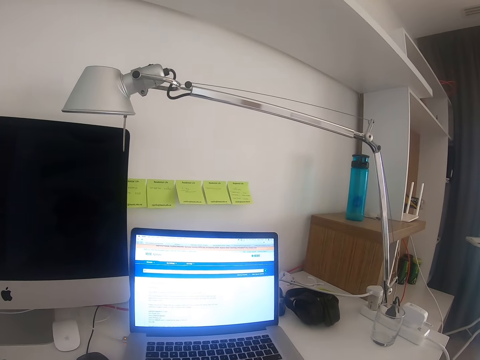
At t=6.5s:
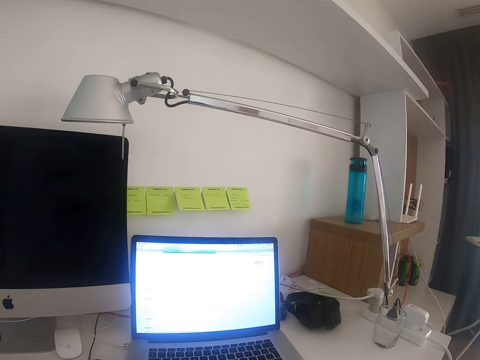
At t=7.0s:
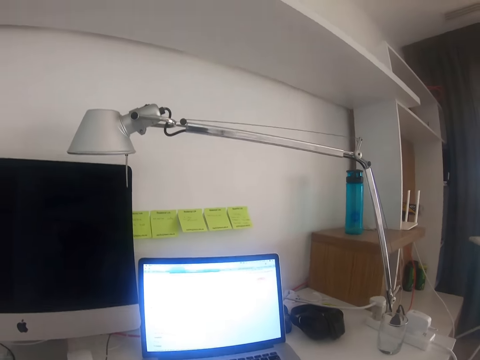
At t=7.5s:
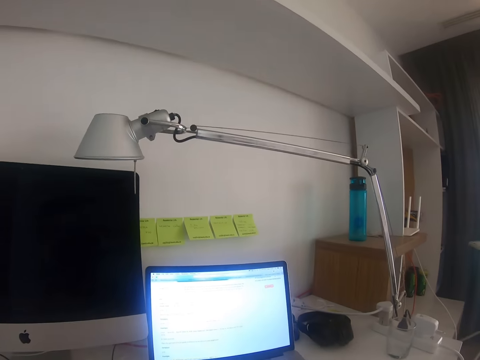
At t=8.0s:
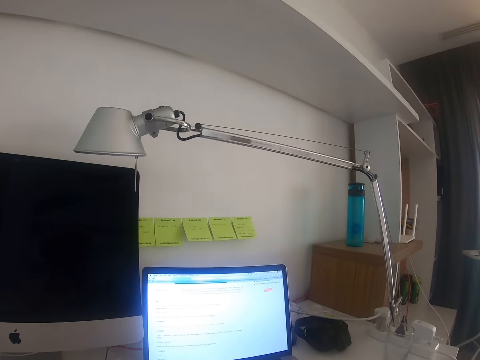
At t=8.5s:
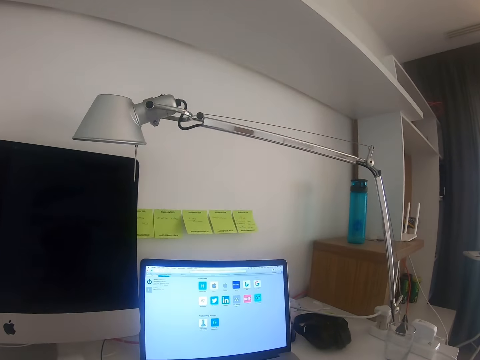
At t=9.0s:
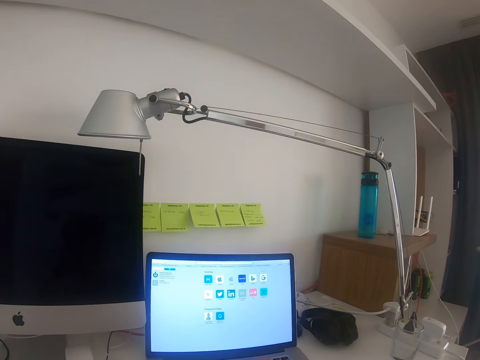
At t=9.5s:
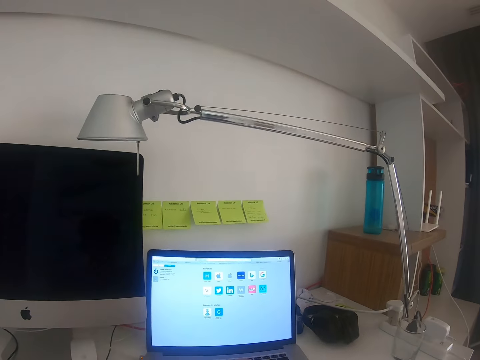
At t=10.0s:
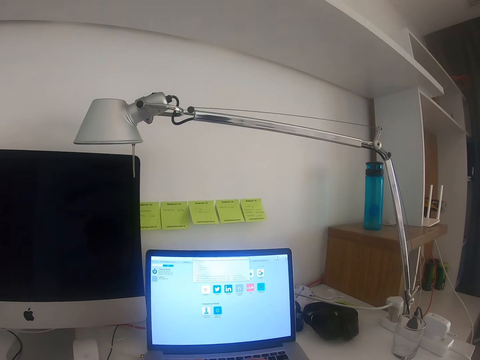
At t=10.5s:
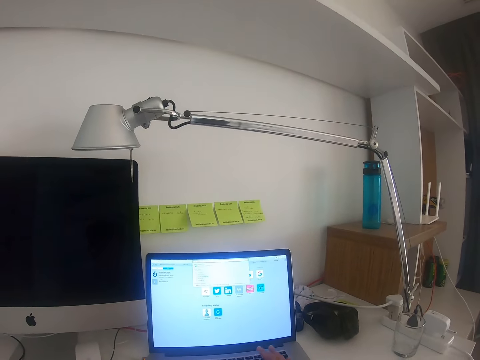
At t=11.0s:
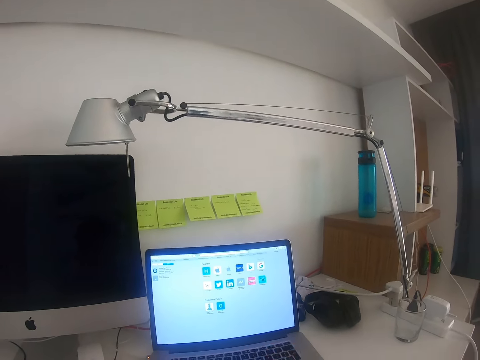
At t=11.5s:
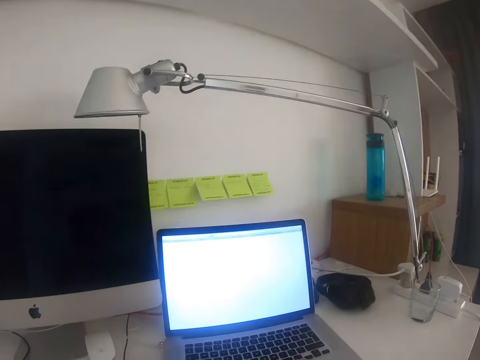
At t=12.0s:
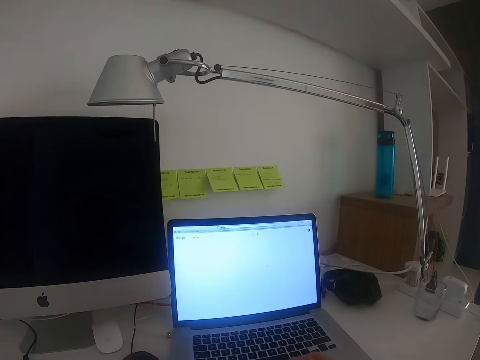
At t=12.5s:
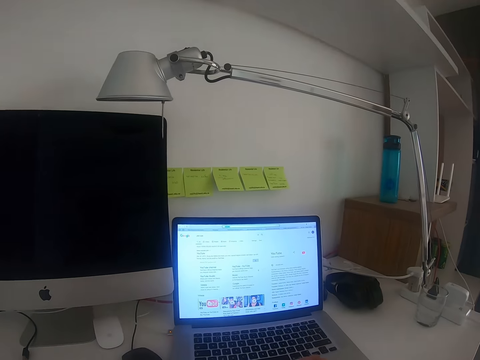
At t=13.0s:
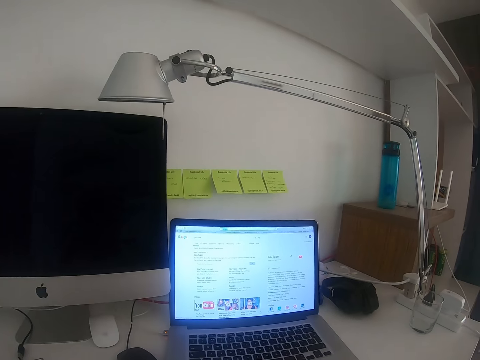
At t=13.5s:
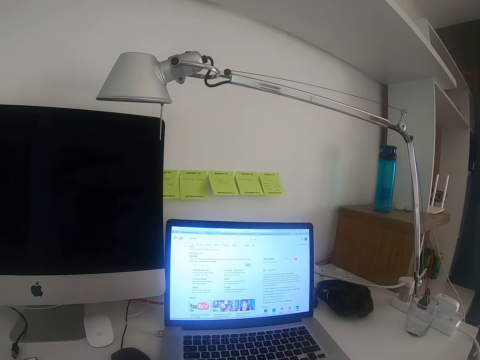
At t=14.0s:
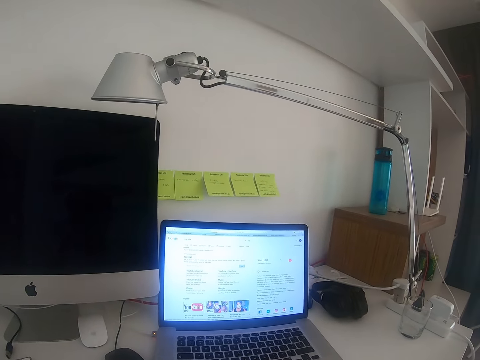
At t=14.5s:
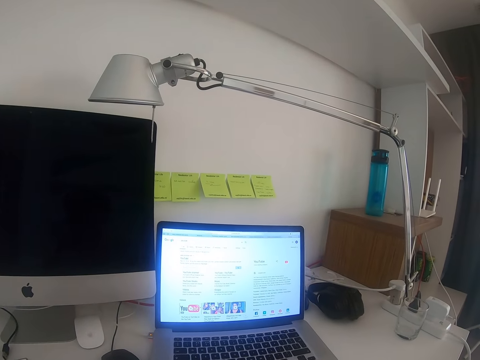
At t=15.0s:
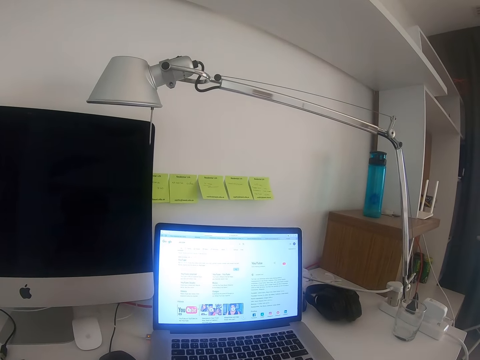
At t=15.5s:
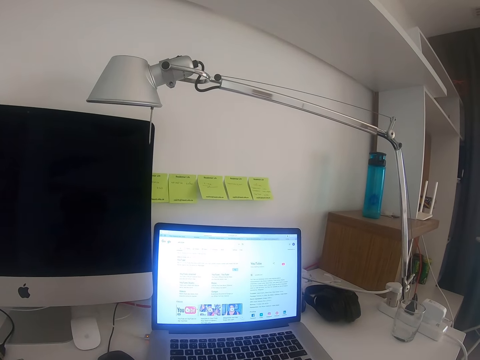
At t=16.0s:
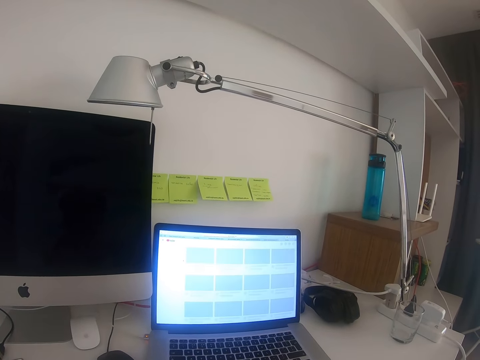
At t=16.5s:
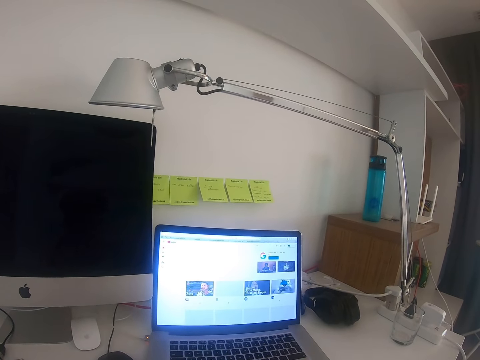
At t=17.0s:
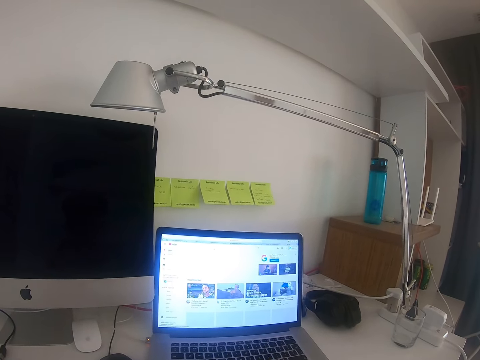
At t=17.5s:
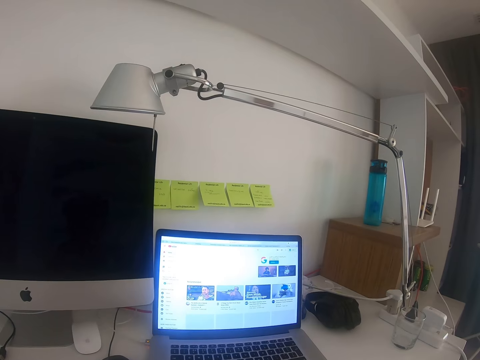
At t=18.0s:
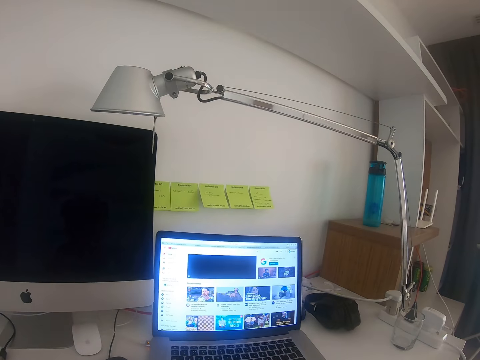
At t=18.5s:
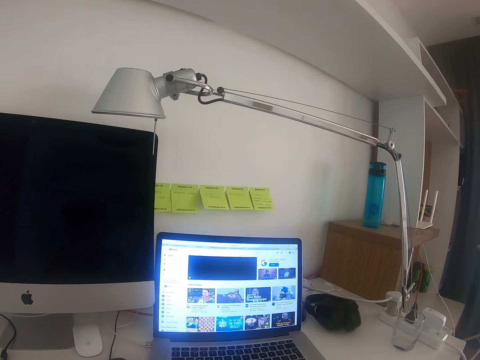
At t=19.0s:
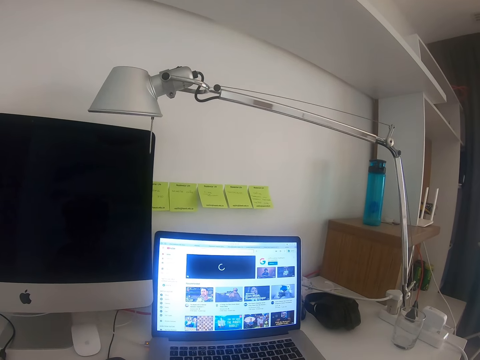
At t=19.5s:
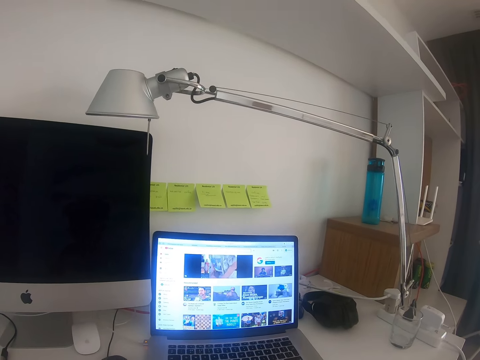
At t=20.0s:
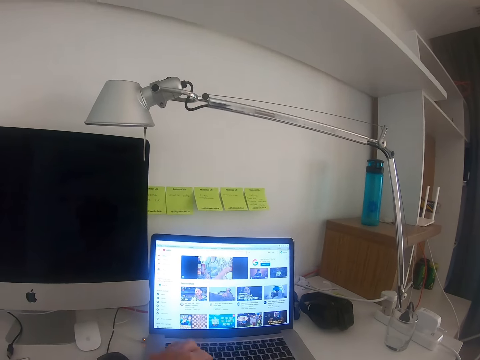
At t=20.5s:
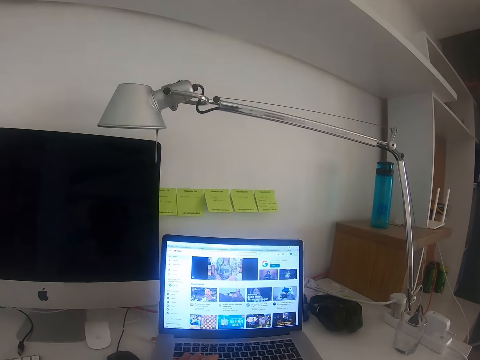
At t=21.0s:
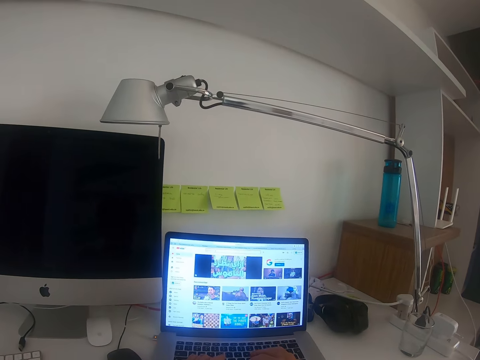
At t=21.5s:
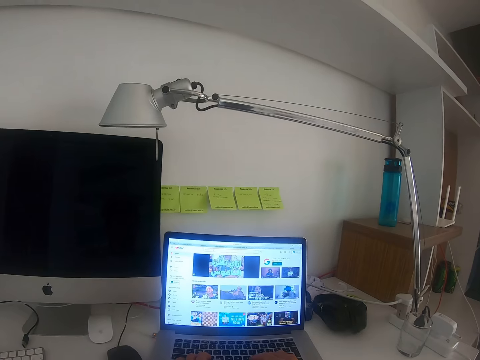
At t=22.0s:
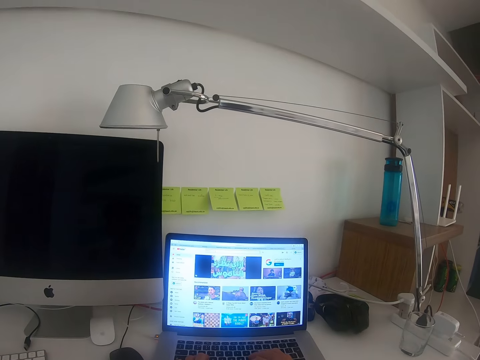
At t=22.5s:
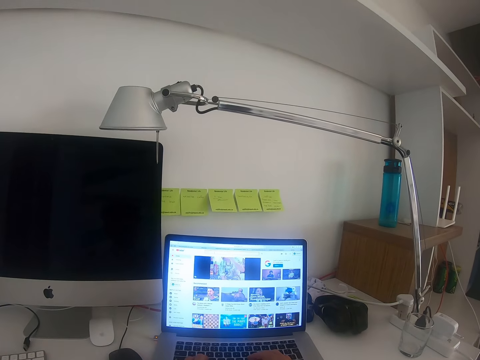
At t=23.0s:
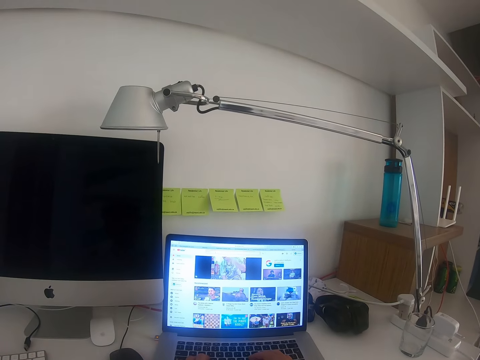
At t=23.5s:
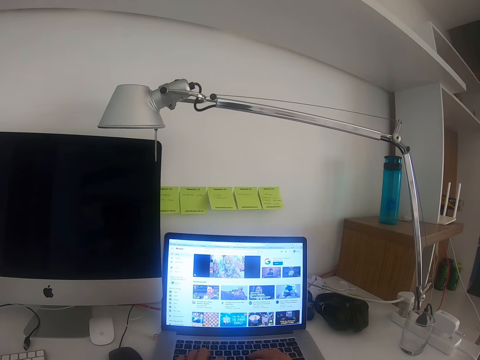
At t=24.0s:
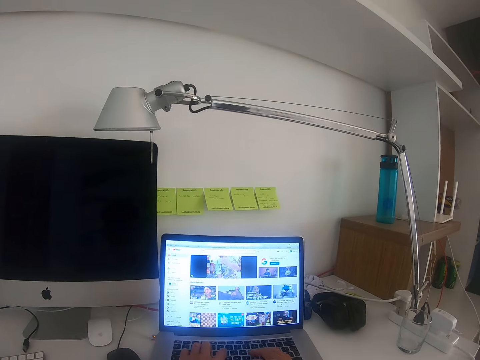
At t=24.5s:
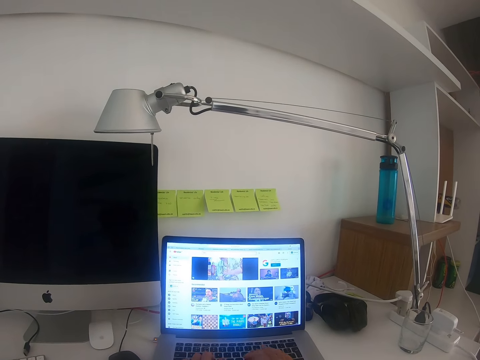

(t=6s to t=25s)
The camera wearer operates a laptop. They type on the laptop. They look at the laptop. They type on the laptop.

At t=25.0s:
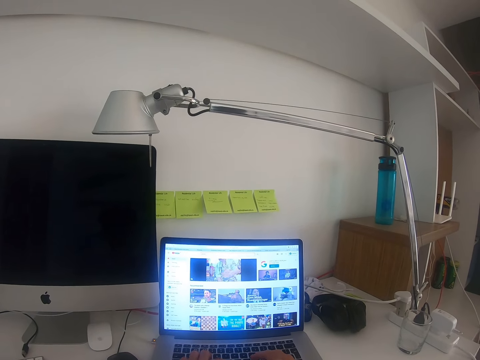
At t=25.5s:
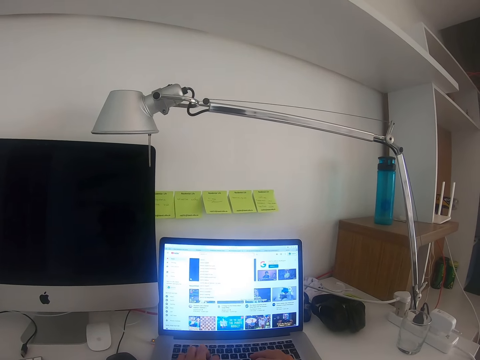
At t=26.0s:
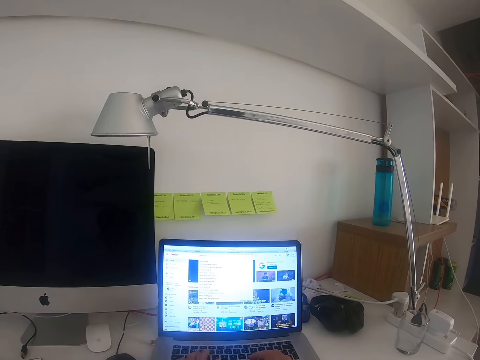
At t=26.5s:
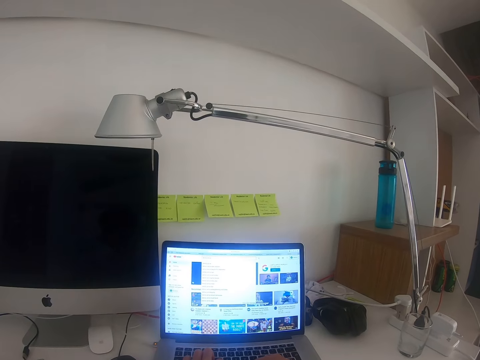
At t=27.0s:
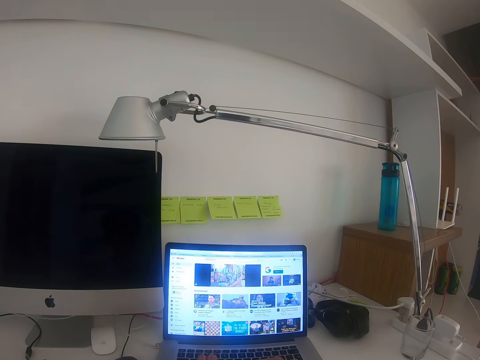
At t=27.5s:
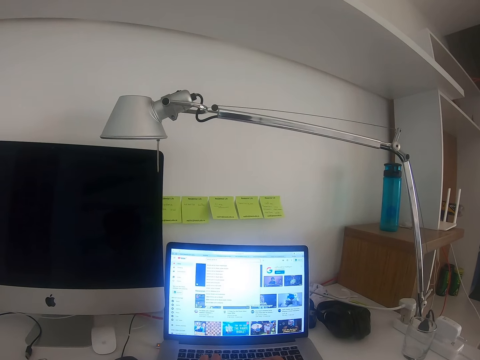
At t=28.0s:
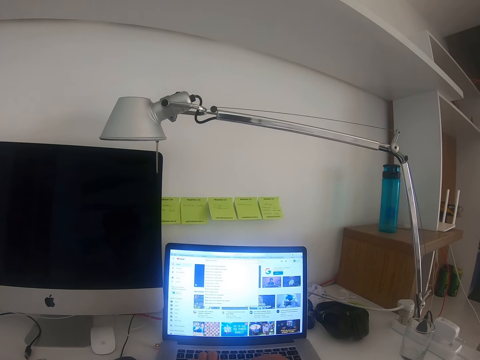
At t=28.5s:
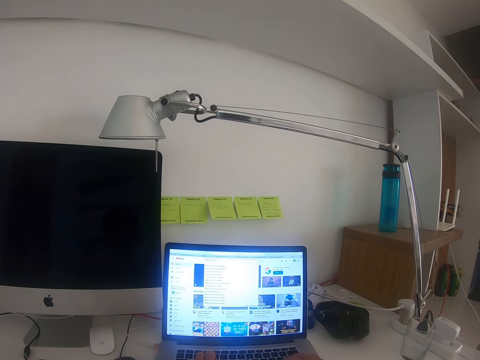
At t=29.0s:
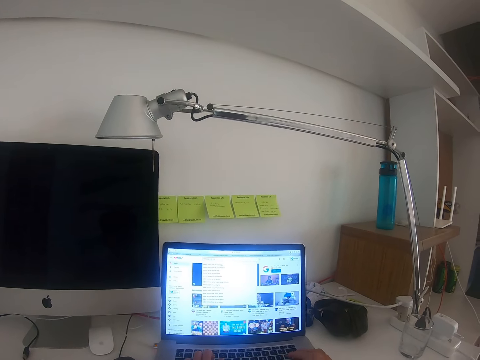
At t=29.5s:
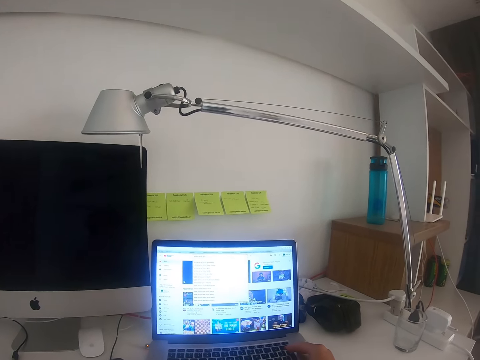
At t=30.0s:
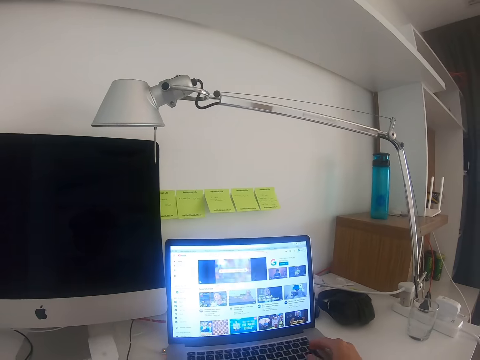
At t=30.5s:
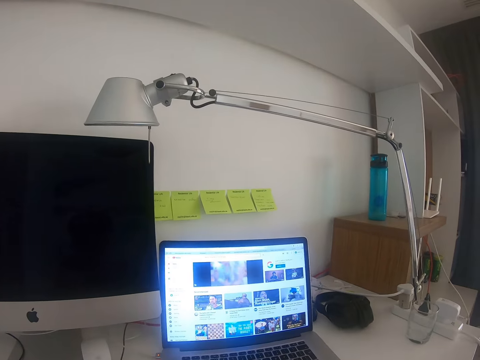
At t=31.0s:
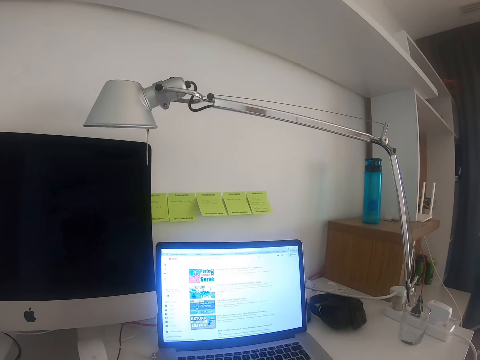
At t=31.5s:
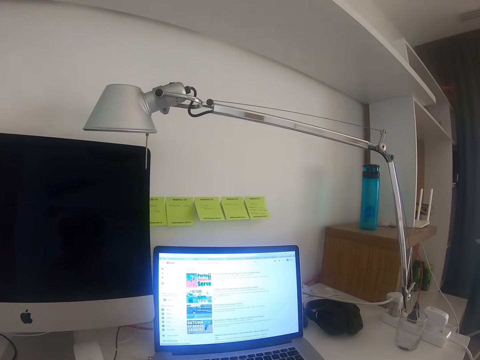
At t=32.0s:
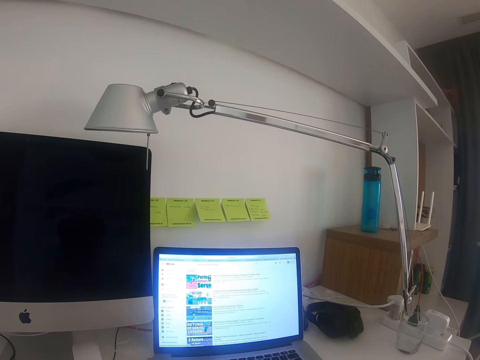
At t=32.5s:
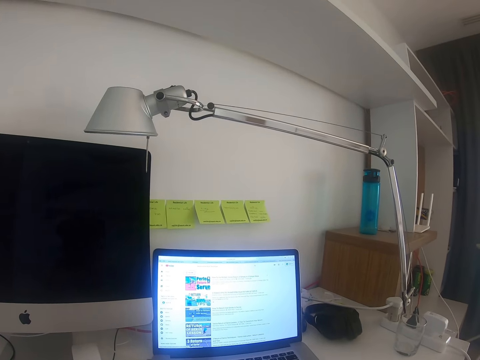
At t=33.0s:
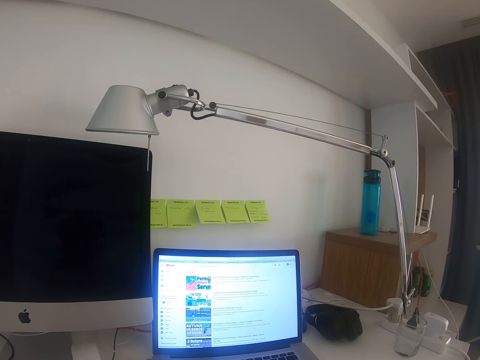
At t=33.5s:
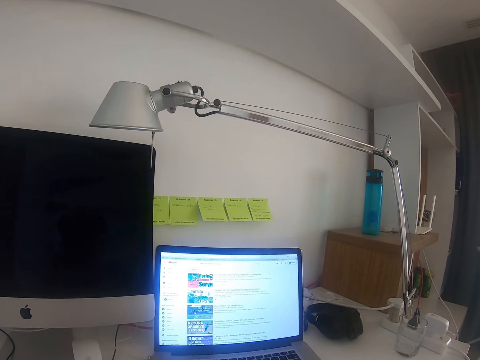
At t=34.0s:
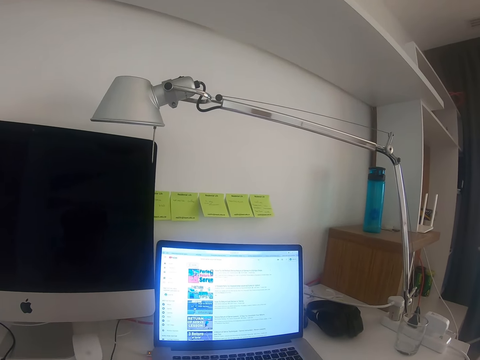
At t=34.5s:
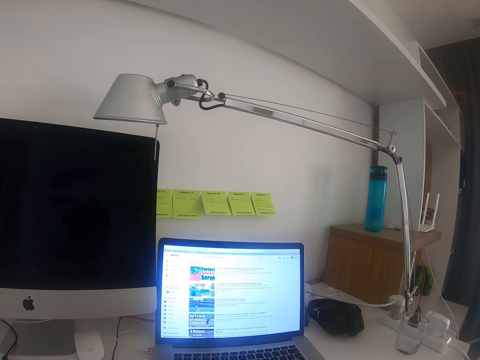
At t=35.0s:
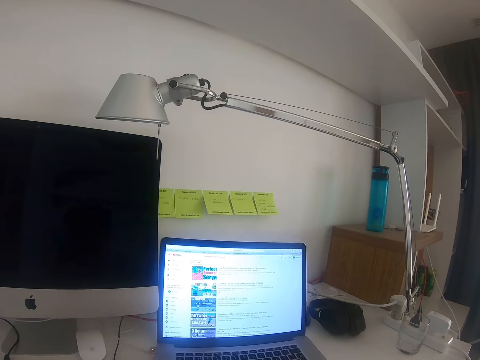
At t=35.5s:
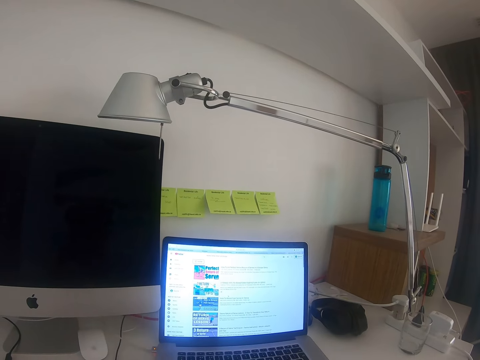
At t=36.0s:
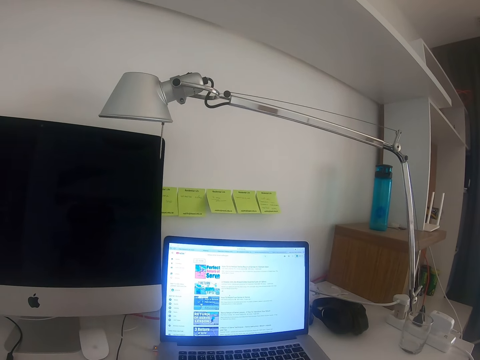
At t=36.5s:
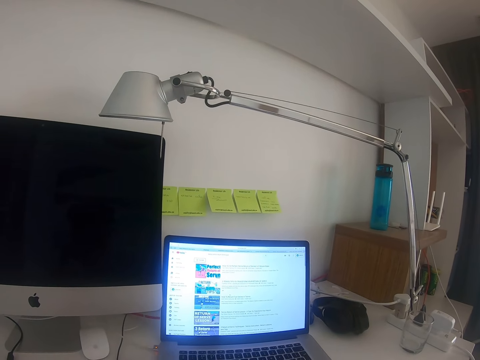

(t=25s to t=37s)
The camera wearer looks at the laptop.
